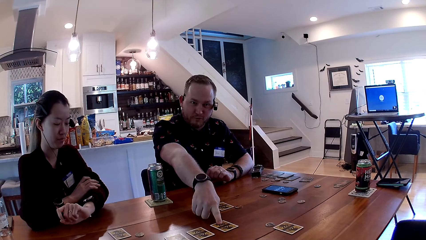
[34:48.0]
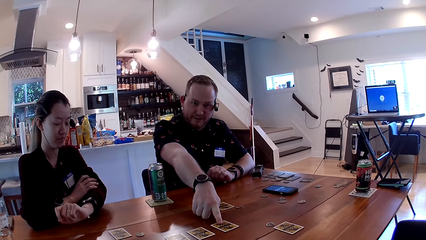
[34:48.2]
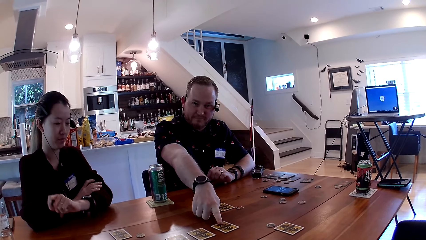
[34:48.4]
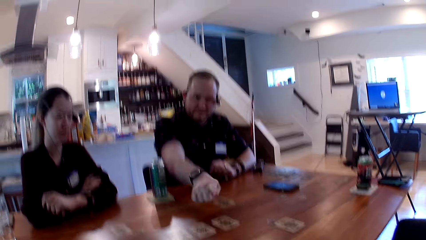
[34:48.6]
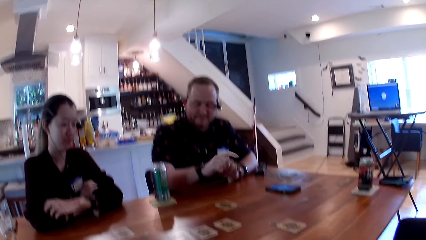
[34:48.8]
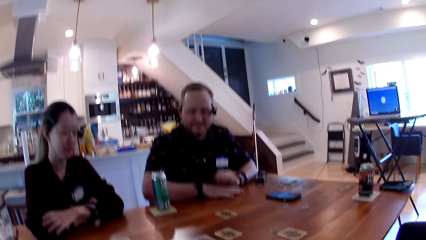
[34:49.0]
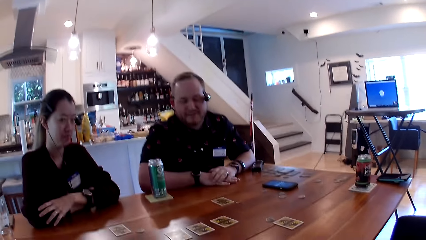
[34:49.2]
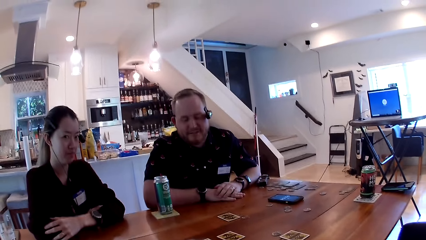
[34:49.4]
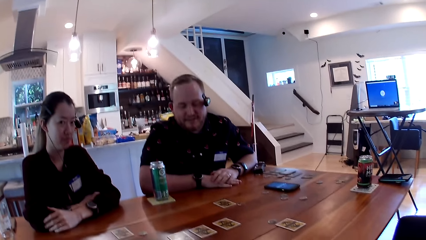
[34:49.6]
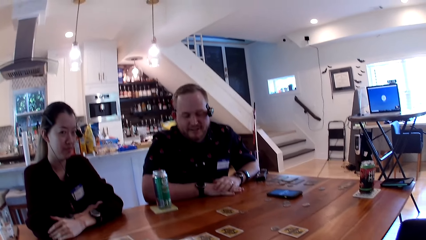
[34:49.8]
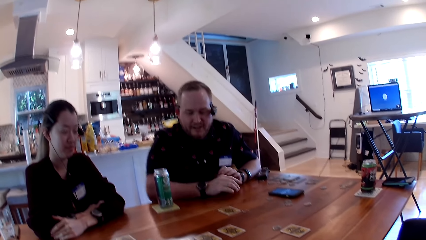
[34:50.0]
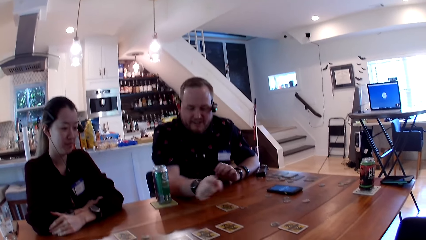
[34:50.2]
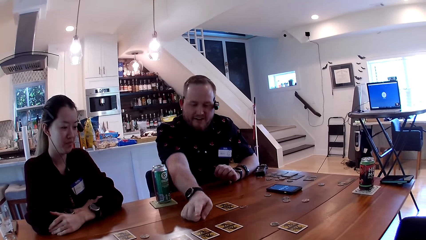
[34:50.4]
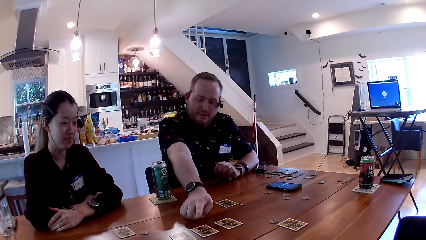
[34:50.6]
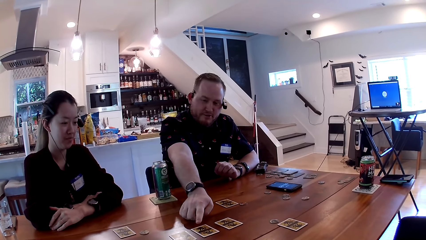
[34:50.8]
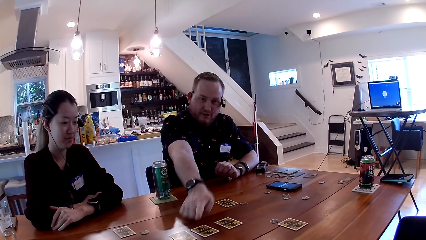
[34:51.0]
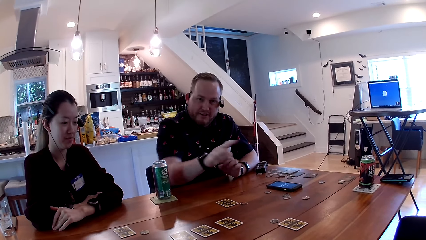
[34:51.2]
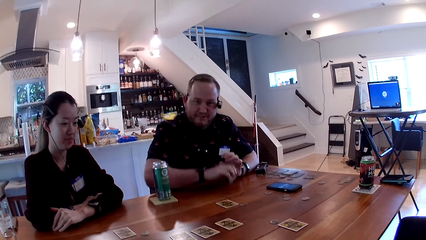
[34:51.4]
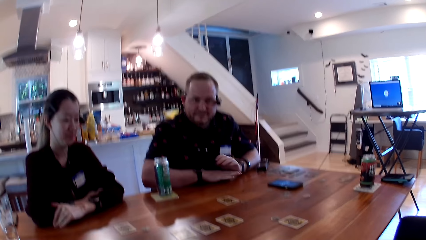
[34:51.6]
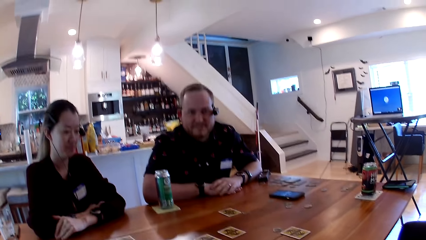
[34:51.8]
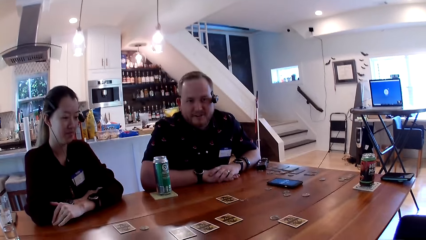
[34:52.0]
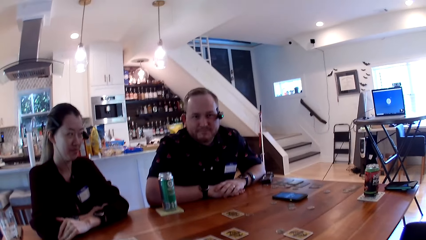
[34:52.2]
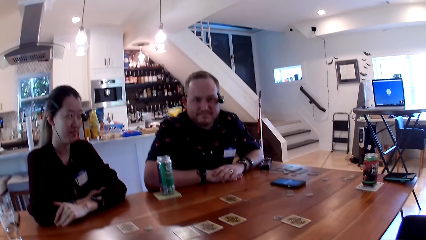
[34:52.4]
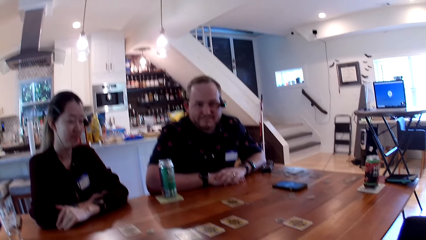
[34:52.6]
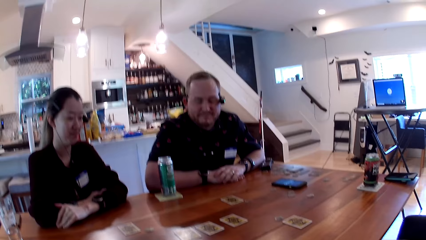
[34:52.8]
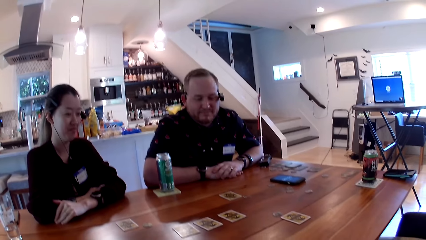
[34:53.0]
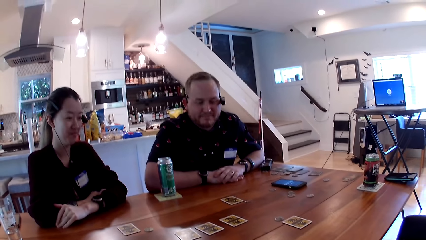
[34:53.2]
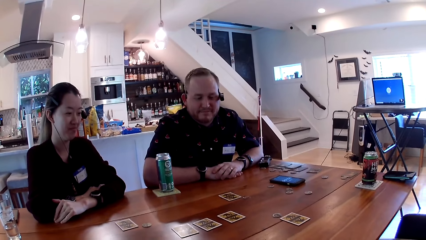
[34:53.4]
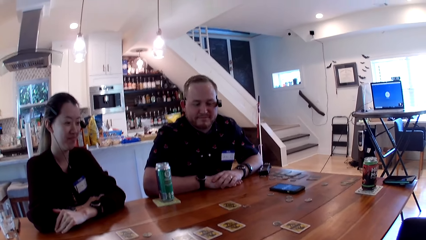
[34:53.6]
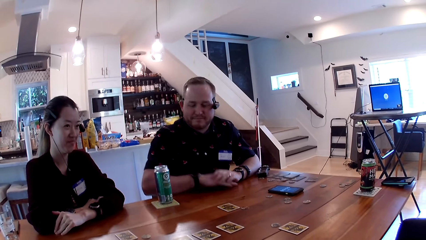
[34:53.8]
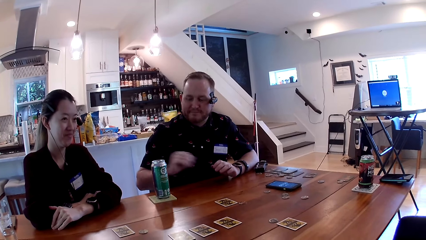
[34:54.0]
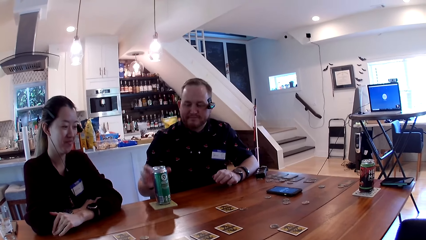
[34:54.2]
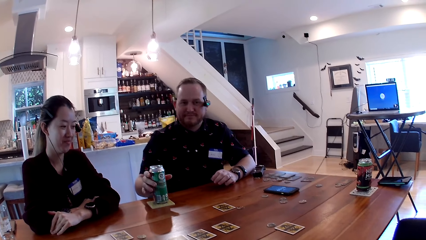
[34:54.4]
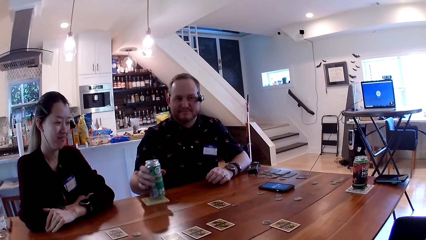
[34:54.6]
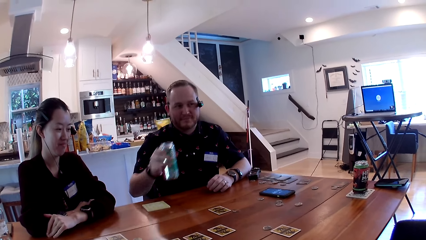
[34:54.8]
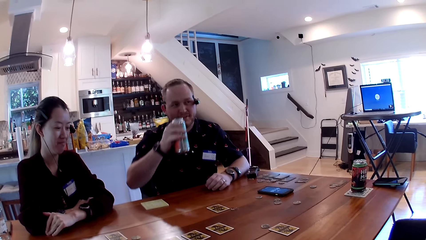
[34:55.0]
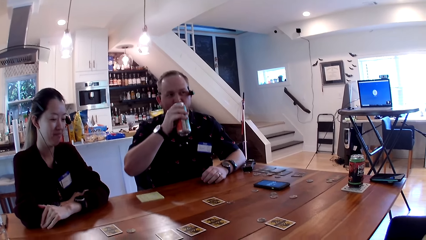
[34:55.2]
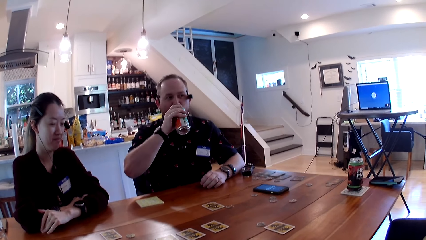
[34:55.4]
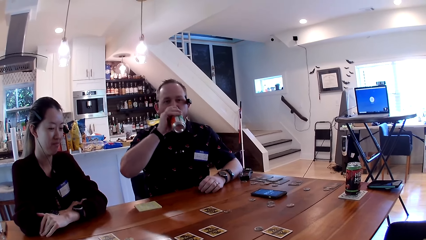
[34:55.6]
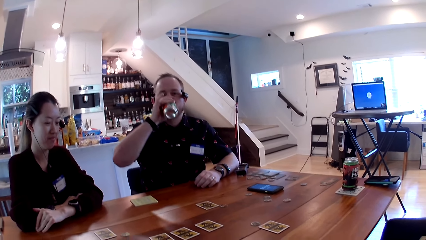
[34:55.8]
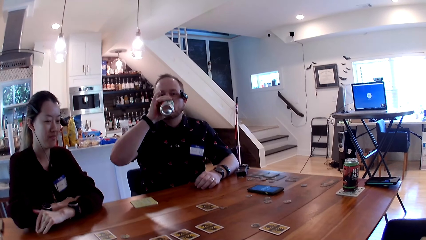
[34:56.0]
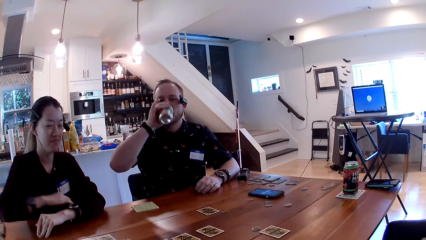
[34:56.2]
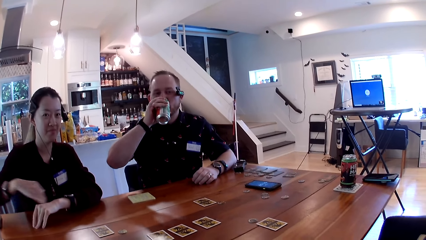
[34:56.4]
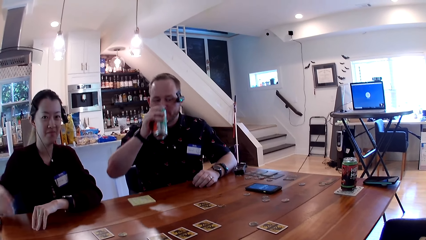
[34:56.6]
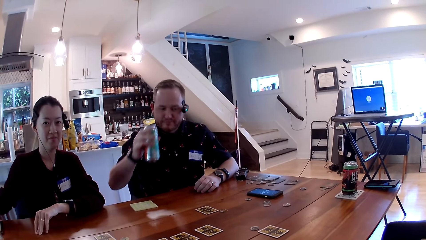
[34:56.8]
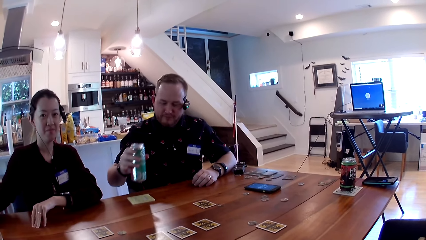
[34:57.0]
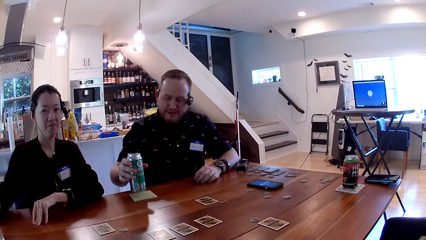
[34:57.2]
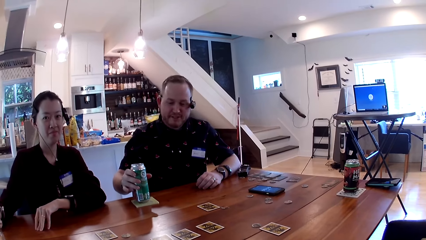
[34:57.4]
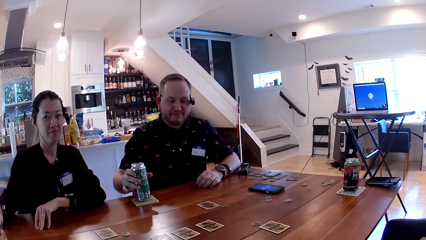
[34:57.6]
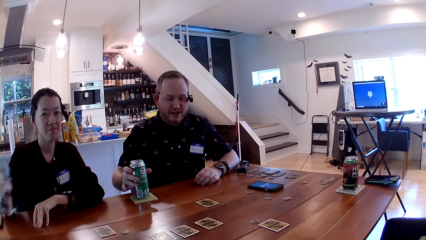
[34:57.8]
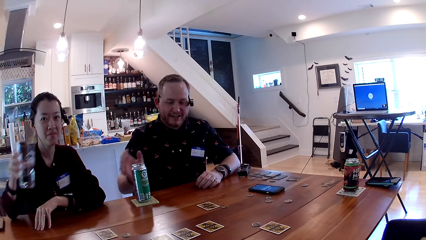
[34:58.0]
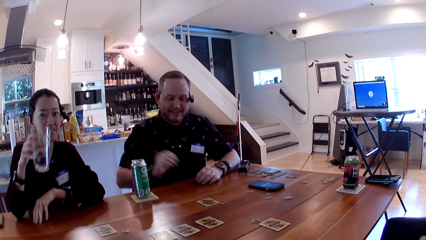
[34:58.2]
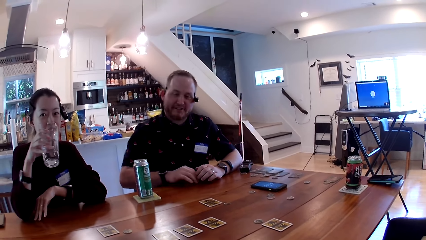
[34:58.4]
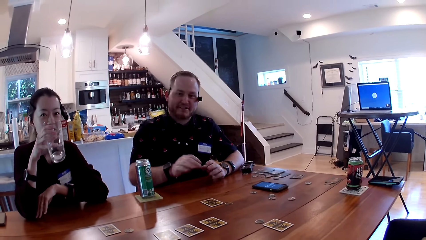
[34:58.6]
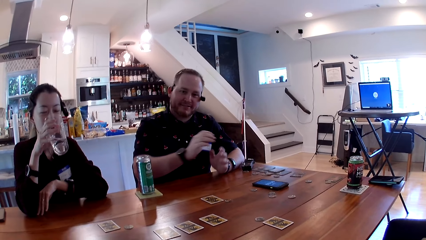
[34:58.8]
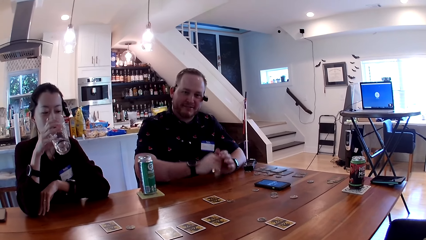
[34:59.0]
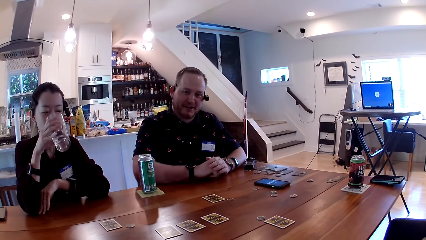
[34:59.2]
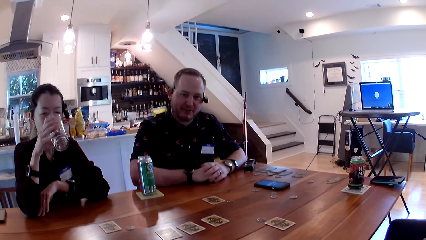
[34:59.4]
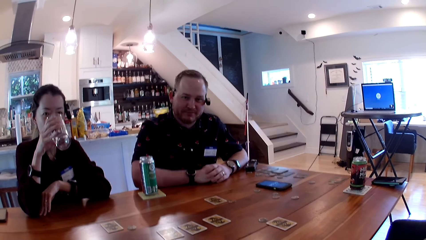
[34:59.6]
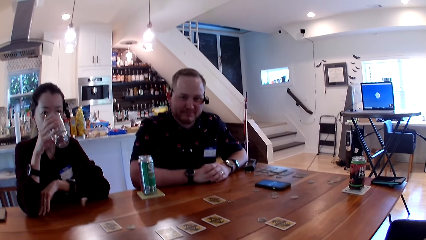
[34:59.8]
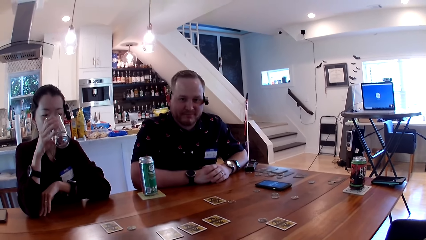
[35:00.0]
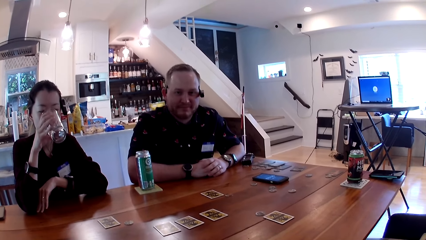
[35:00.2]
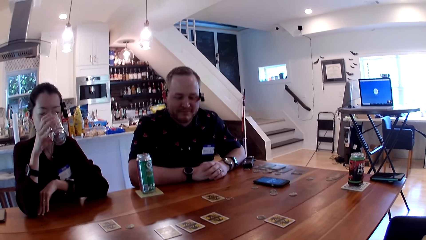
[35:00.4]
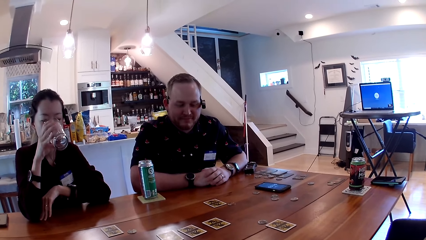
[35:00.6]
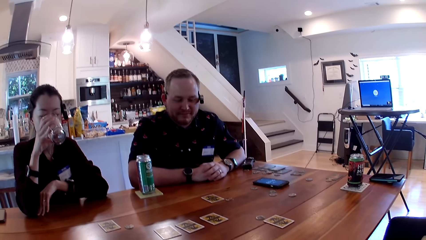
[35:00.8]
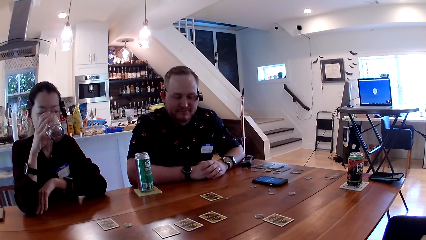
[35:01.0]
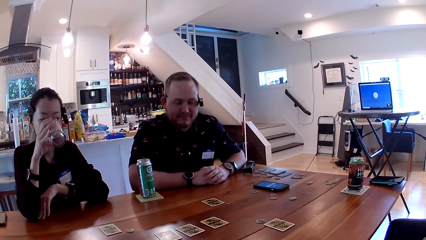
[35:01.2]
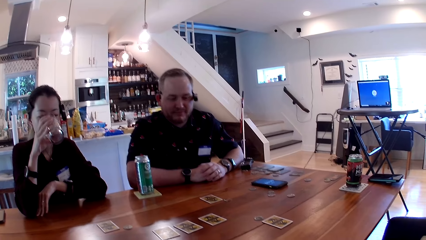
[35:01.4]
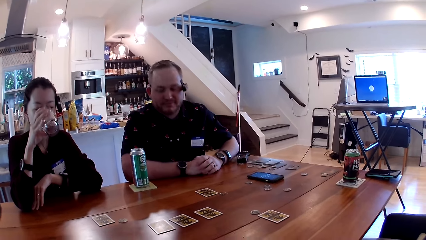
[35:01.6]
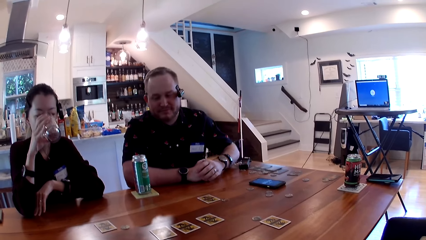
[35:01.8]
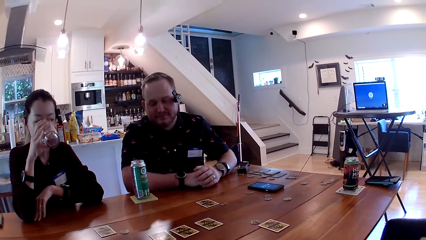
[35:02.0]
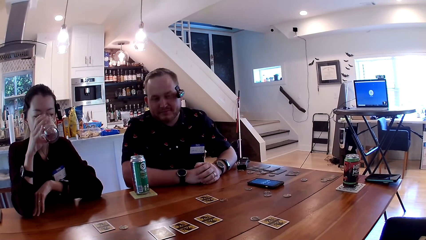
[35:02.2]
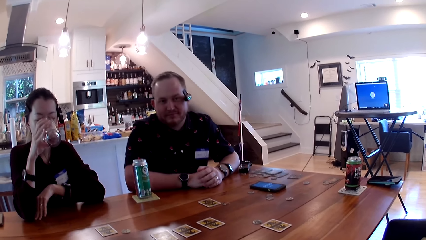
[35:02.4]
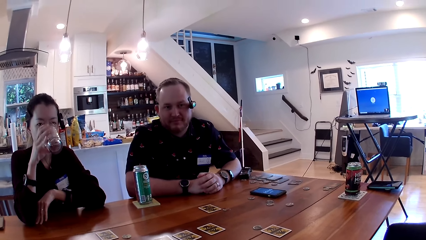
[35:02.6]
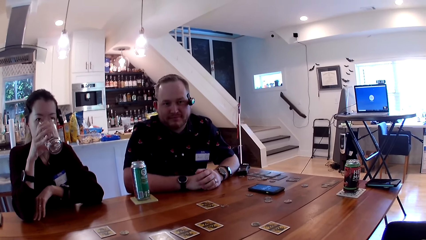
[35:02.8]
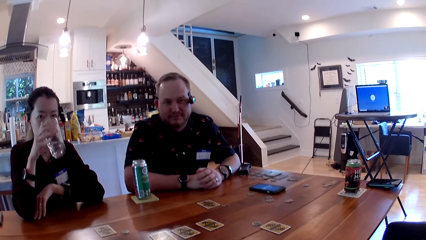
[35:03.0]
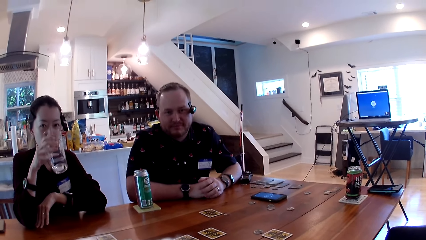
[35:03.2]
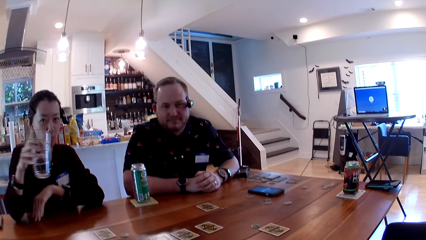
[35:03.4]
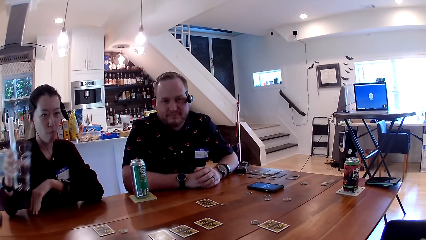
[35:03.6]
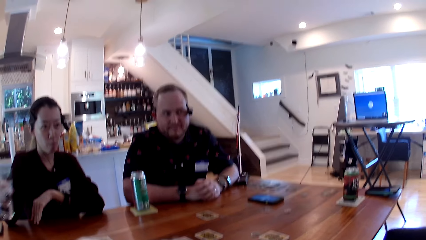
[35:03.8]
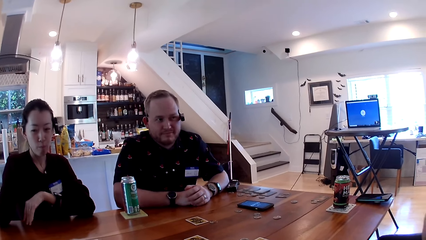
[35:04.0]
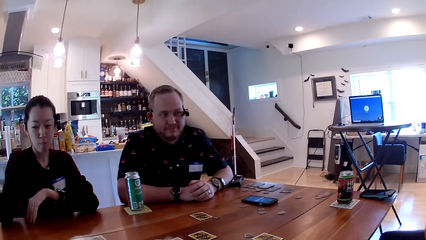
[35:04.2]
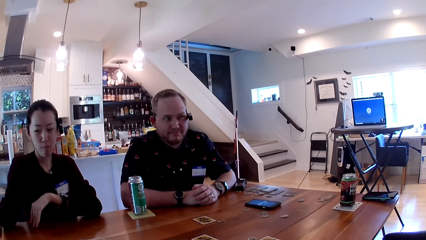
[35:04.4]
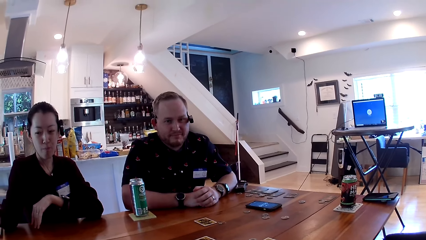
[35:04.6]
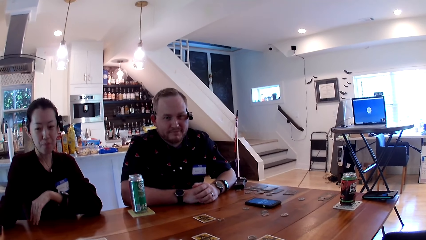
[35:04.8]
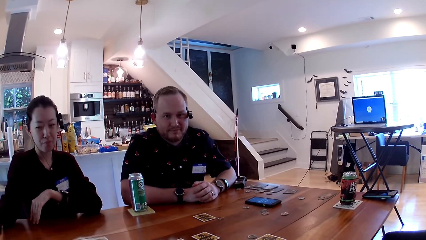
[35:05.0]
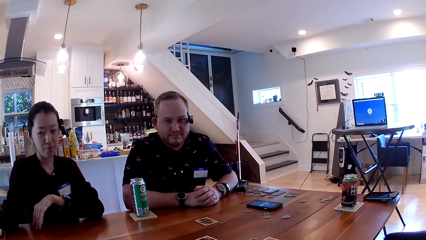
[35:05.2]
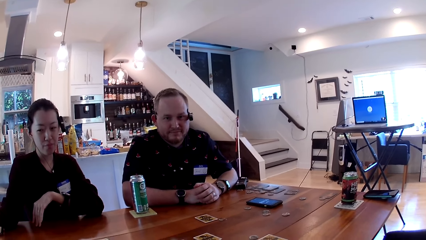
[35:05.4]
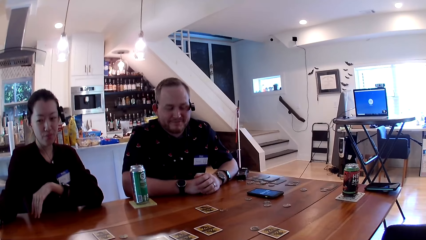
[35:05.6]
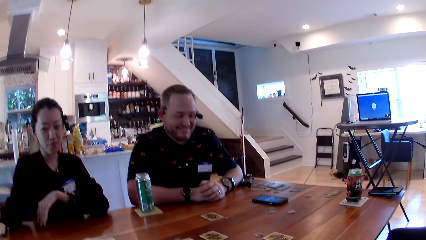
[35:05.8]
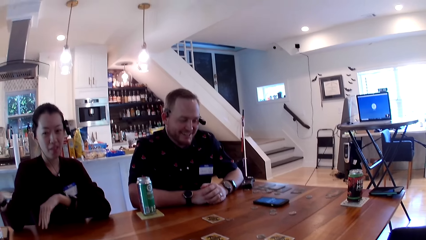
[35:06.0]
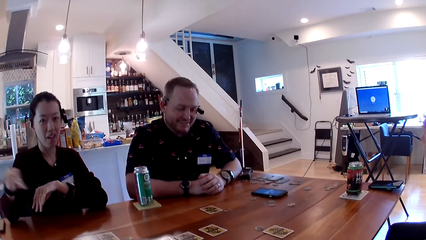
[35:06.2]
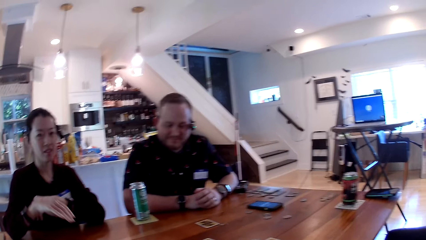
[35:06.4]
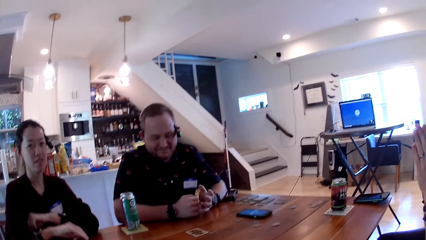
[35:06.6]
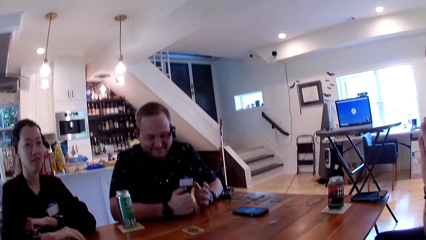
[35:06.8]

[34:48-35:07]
A man points at a card. The man talks with the camera wearer. The camera wearer looks around. The man picks up a canned drink with his right hand, drinks the canned drink in his right hand, and places the canned drink on a wooden saucer on the table. A woman picks up a glass of water from the table with her right hand. The man talks with the camera wearer. The woman drinks water from the glass in her right hand. Another man interacts with the first man. The woman places the glass of water on the table with her right hand. The camera wearer talks with the first man and the woman.
